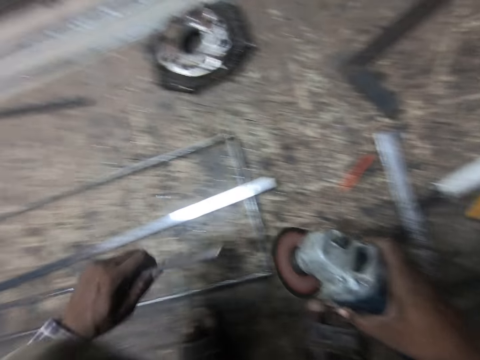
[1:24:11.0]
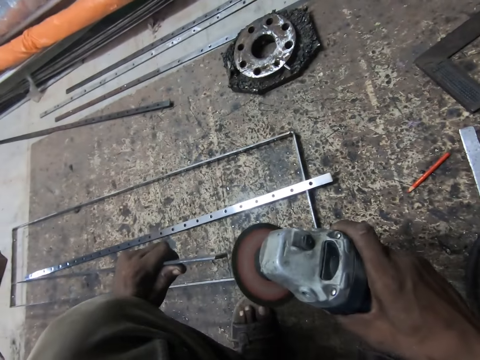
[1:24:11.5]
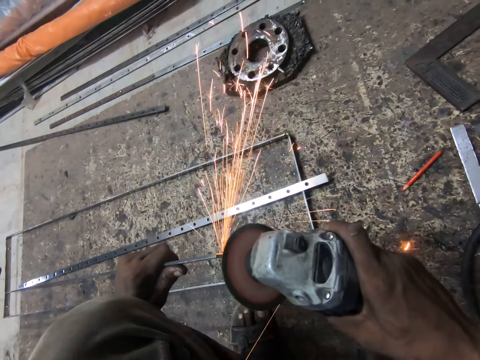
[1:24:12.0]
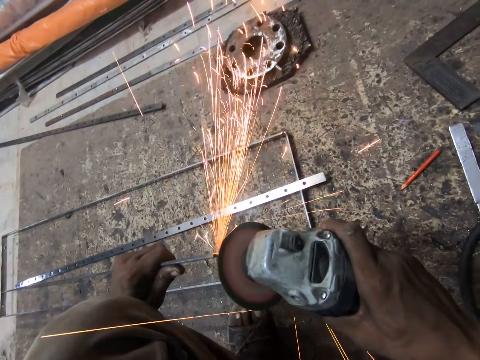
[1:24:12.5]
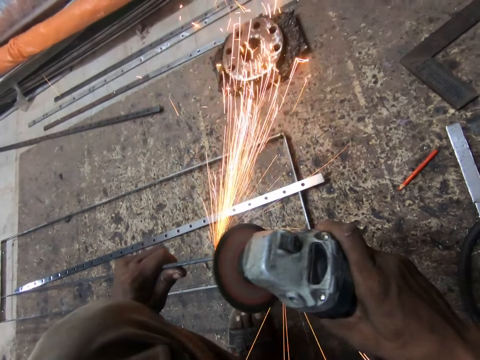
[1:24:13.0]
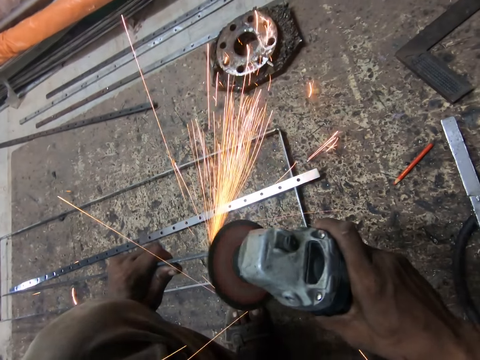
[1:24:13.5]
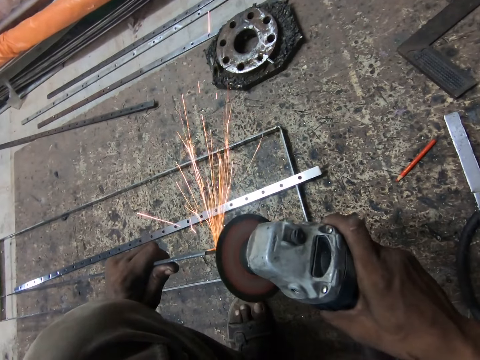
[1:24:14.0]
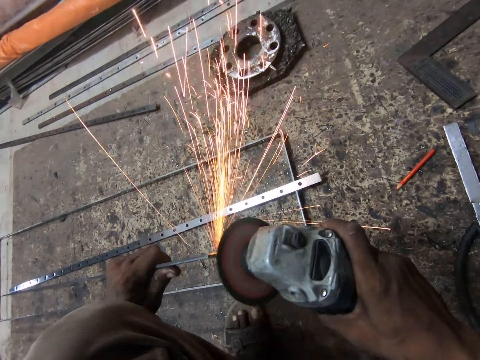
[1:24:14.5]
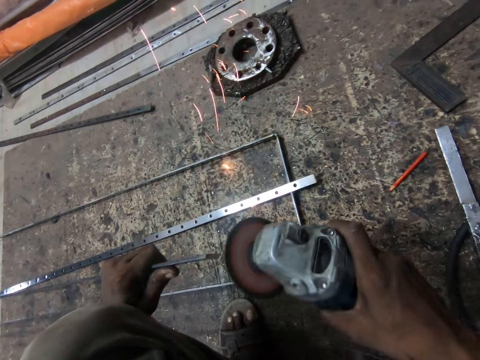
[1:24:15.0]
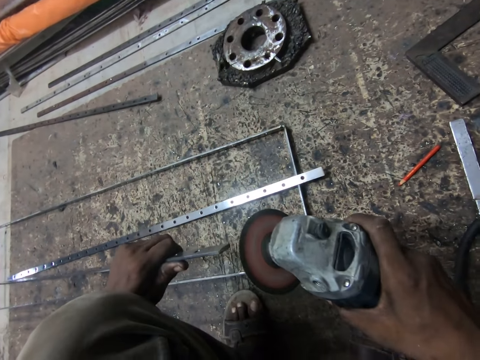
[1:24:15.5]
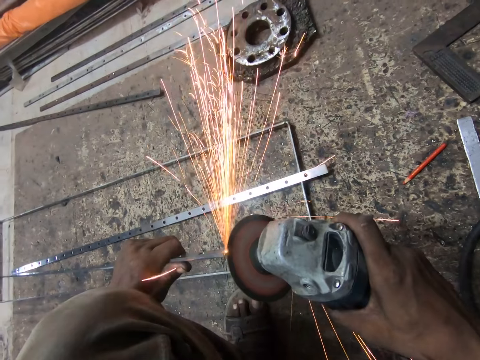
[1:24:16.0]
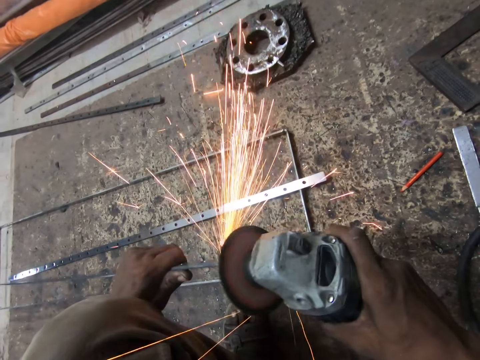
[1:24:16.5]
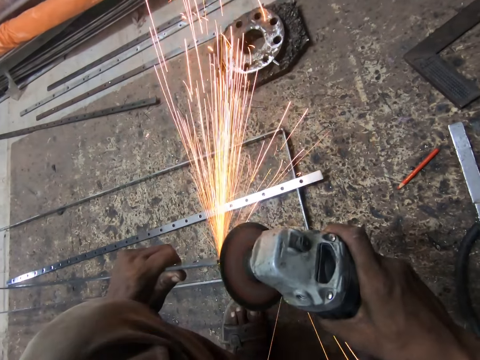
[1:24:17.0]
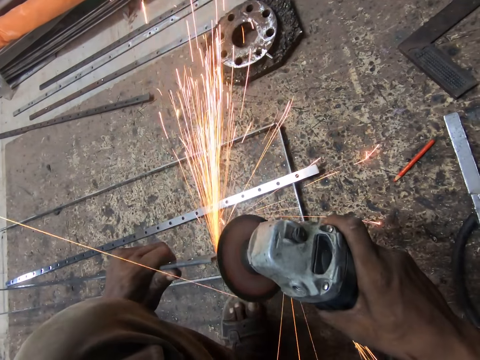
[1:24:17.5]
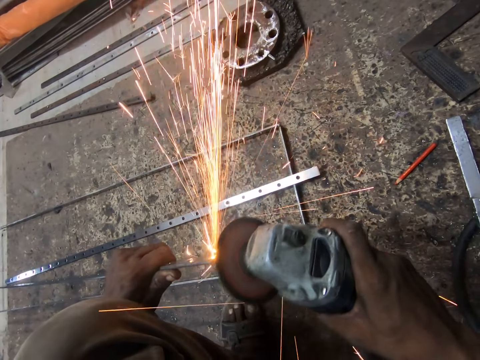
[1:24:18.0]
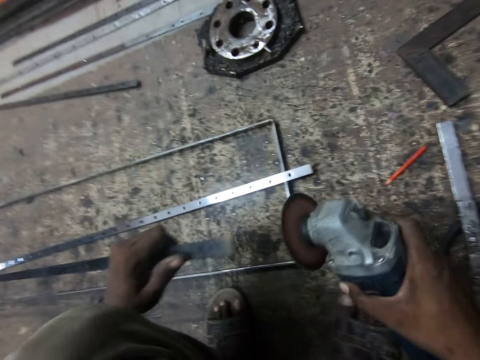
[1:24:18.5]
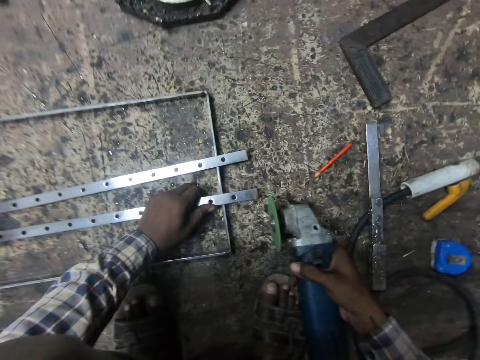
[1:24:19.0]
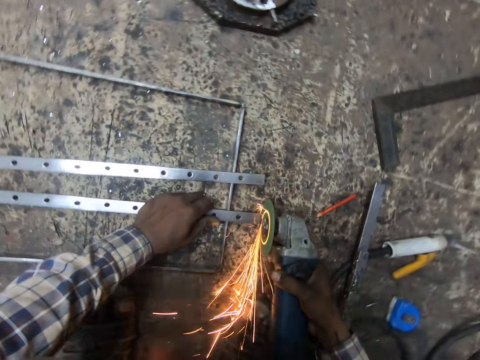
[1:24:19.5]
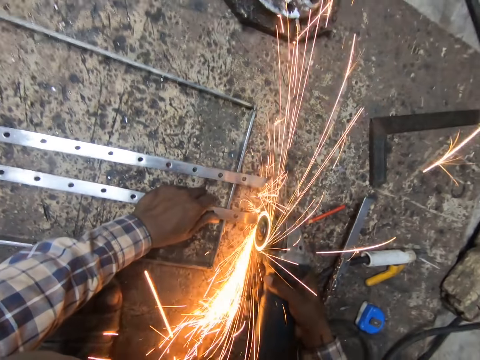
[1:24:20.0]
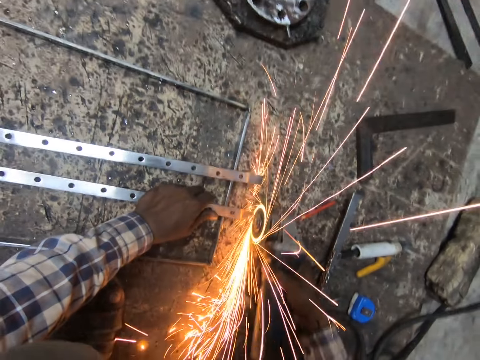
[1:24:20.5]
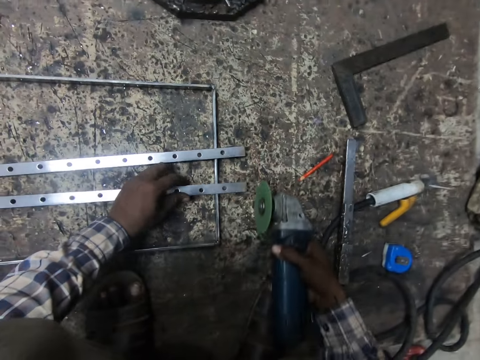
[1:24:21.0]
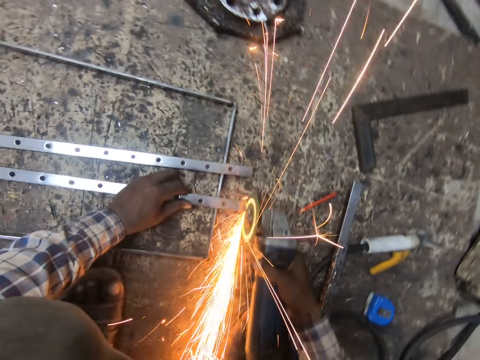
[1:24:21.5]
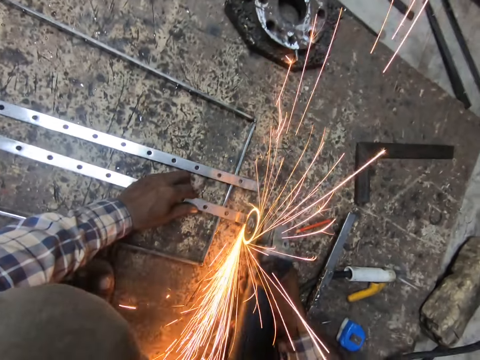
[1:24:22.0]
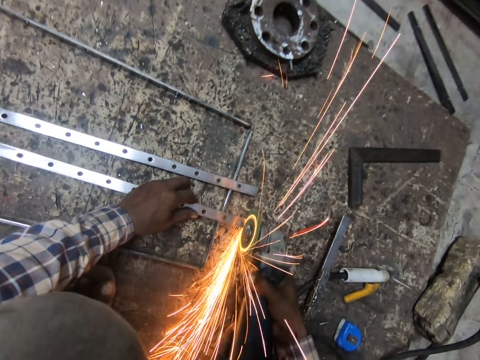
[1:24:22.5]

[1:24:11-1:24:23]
The camera wearer puts the metal on the metal structure and grinds the metal.

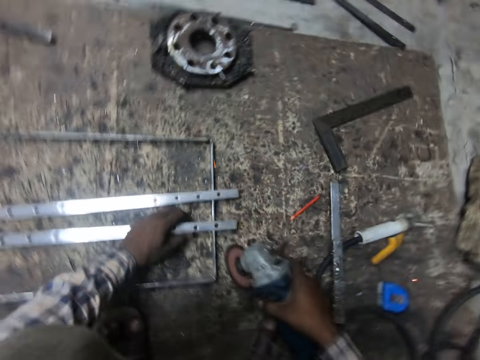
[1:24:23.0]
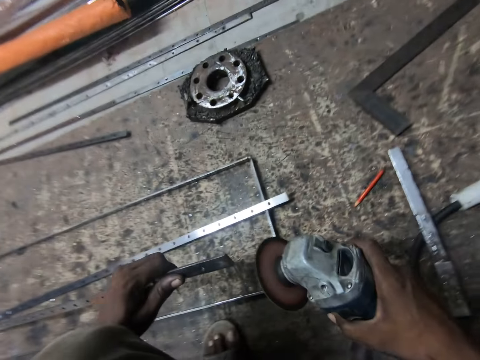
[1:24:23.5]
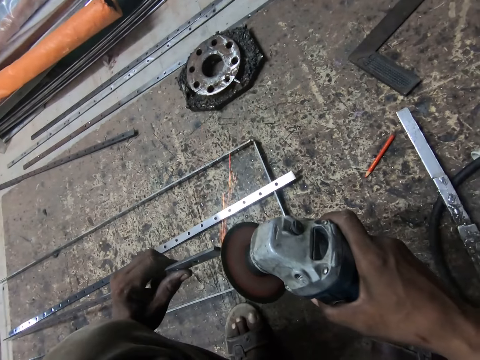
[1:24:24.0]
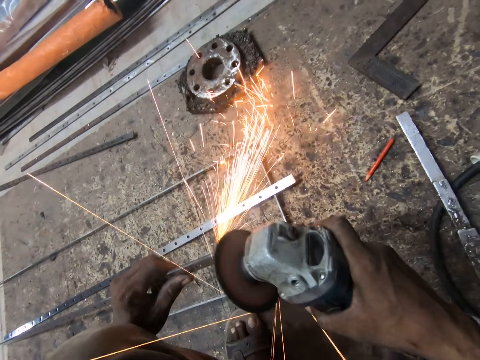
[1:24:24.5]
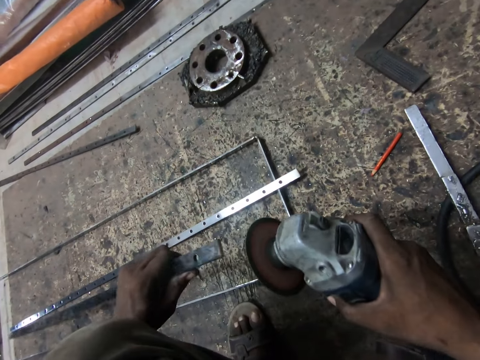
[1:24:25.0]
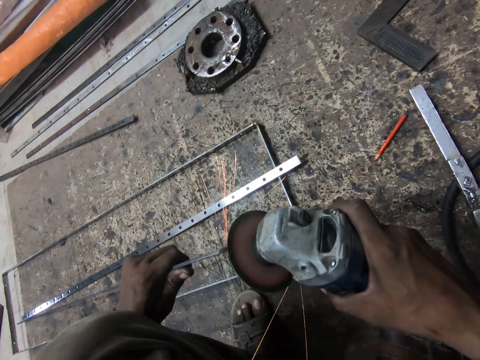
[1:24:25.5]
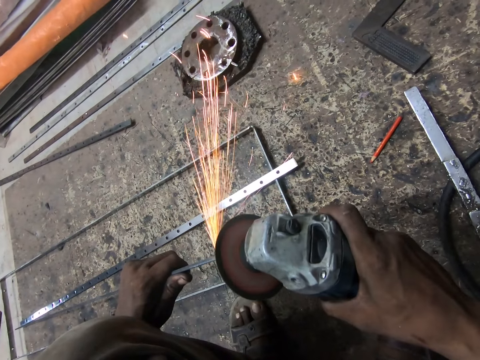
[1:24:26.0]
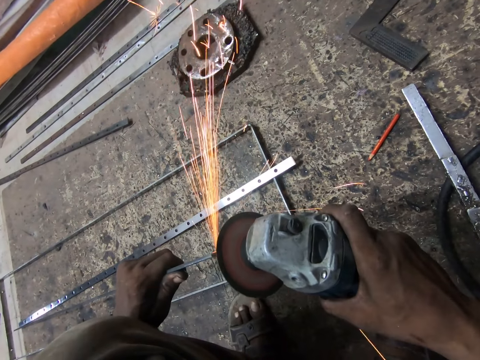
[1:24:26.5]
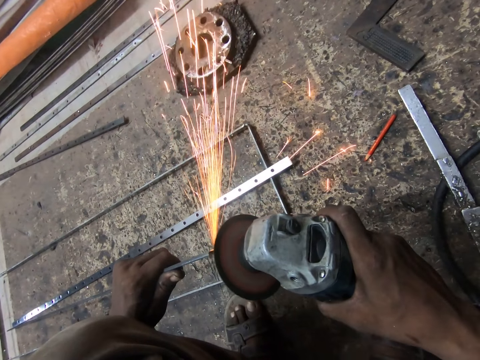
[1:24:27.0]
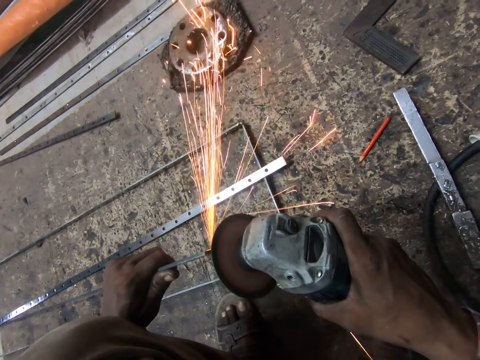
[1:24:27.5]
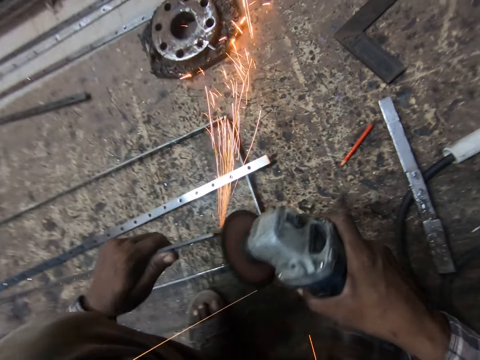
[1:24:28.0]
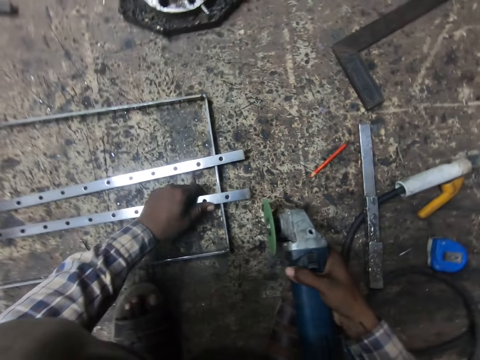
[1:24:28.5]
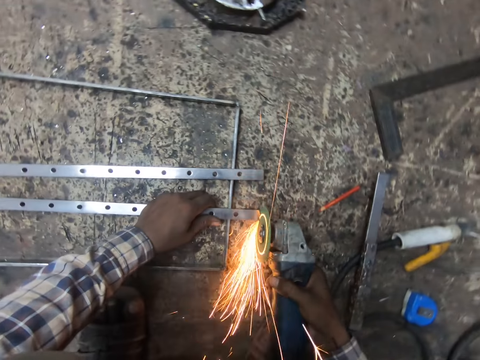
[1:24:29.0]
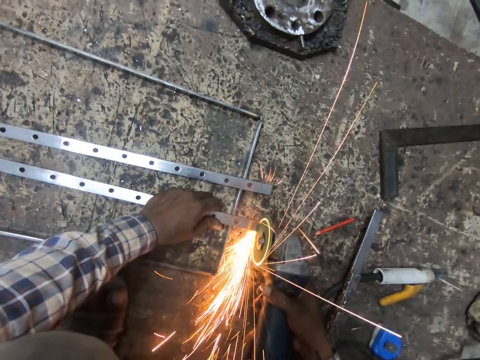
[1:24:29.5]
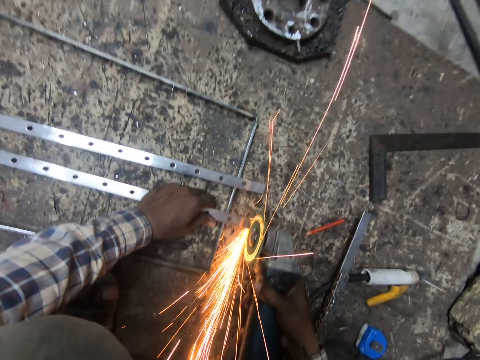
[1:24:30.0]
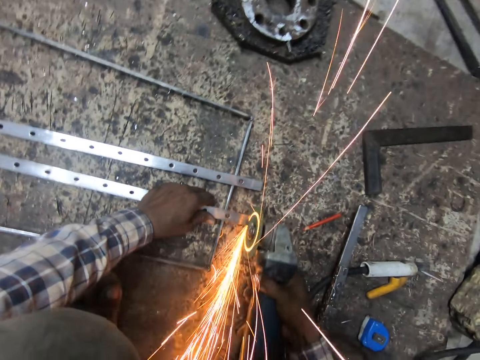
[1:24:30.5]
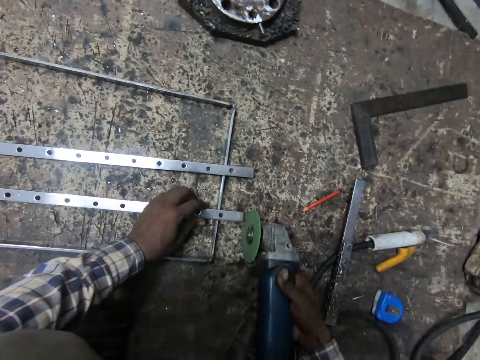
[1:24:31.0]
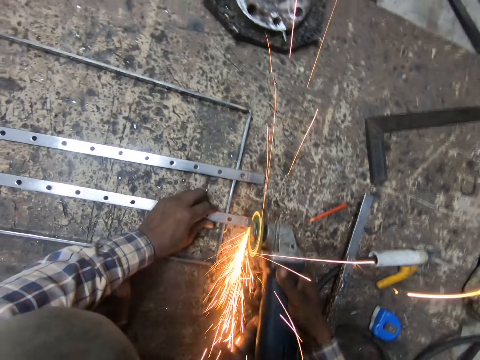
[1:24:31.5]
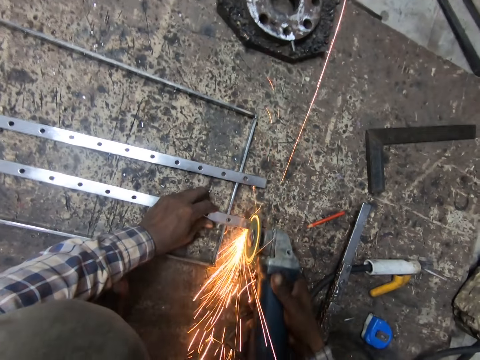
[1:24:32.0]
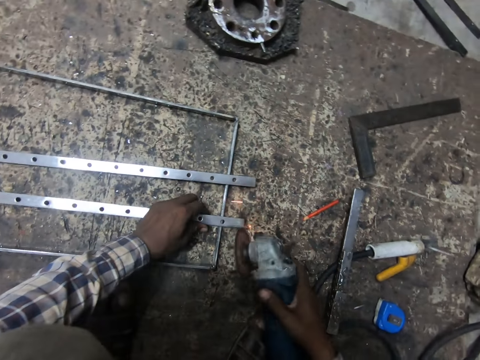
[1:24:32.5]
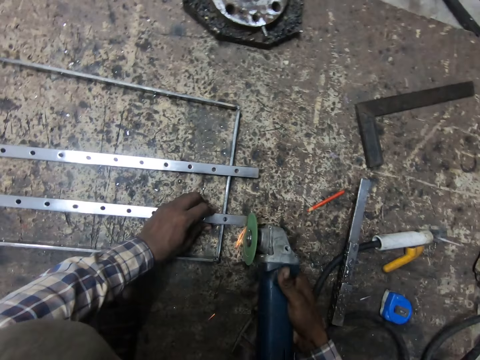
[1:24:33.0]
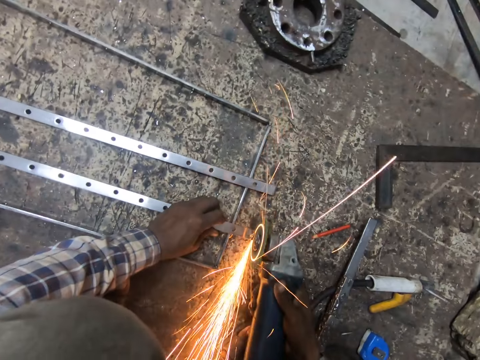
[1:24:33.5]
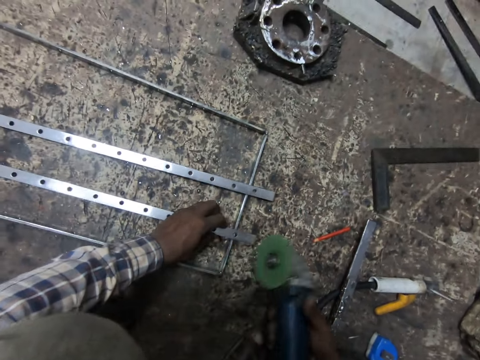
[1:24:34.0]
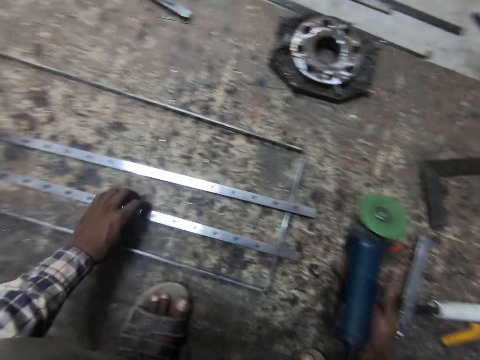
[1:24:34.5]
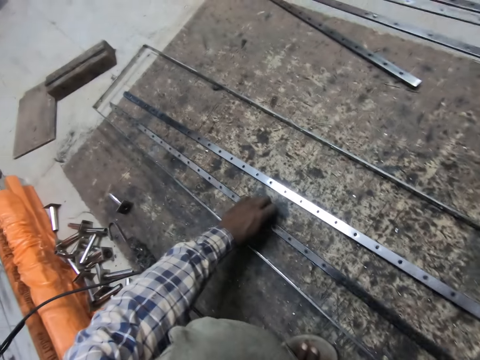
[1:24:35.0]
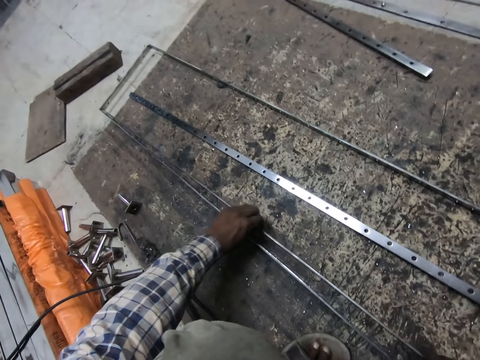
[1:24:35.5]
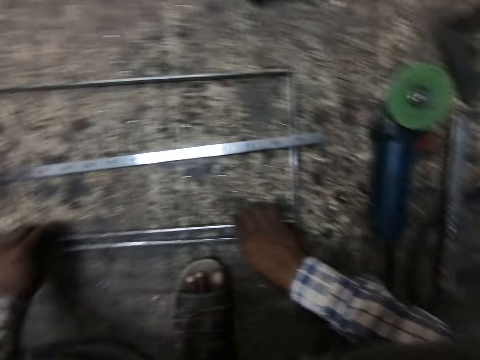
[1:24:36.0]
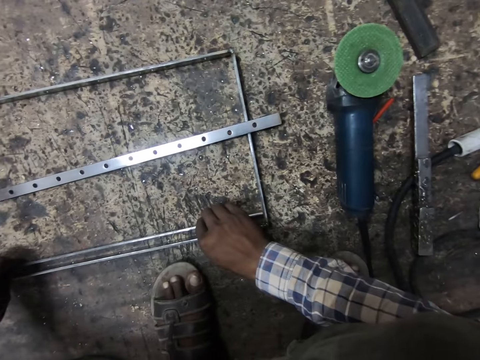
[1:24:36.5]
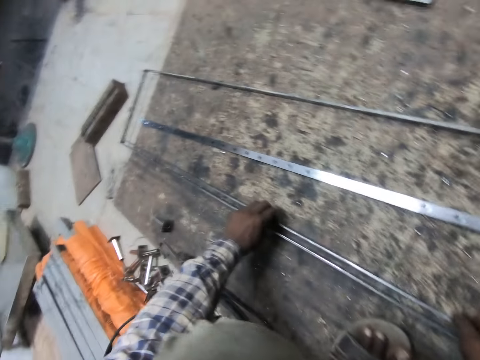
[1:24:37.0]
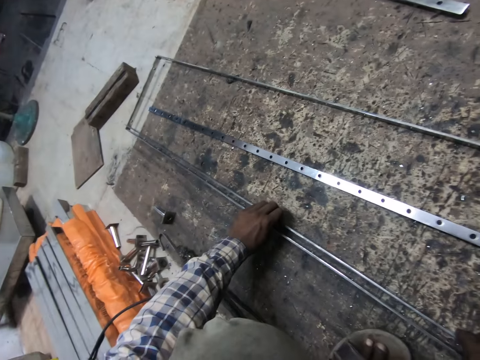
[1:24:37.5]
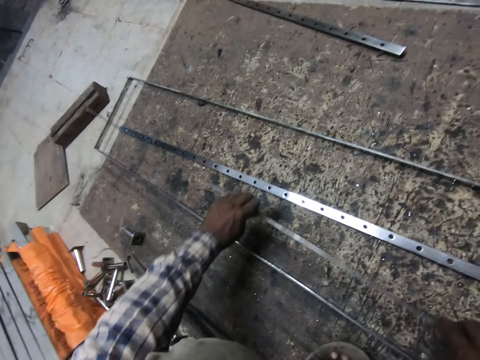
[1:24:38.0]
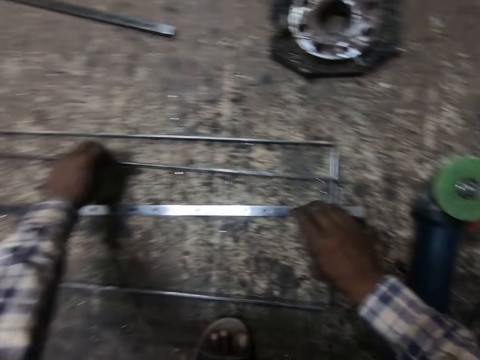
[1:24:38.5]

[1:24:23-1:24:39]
The camera wearer holds the metal. They grind the metal. They turn the metal. They grind the metal. They put the metal on the metal structure. They grind the metal. They turn the metal. They grind the metal. They put the grinder on the floor. They try aligning the metals with the welded metal. They hold the metal. They fix the metal on the metal structure.
